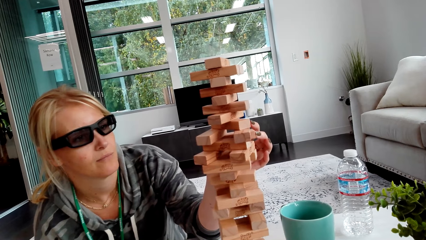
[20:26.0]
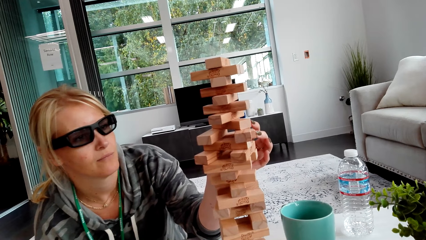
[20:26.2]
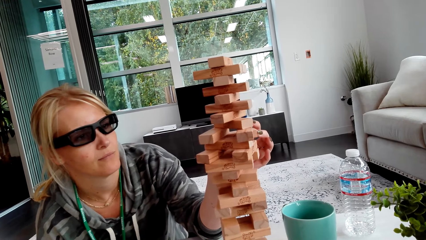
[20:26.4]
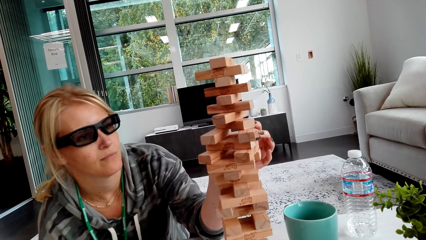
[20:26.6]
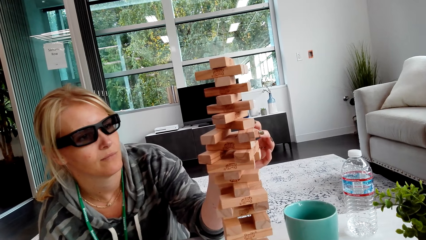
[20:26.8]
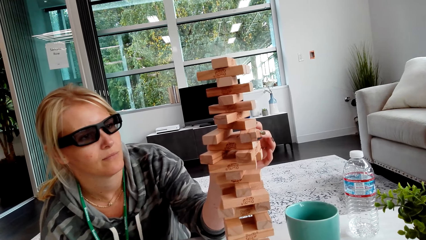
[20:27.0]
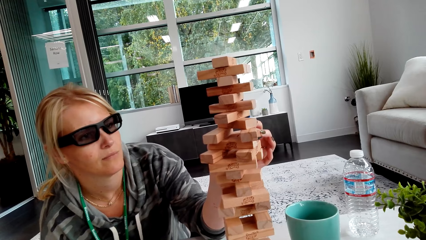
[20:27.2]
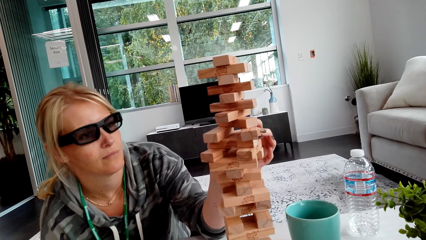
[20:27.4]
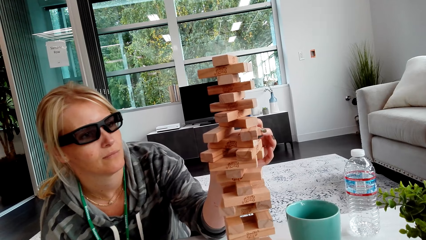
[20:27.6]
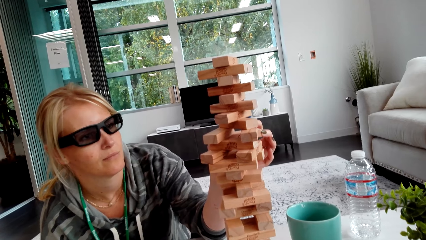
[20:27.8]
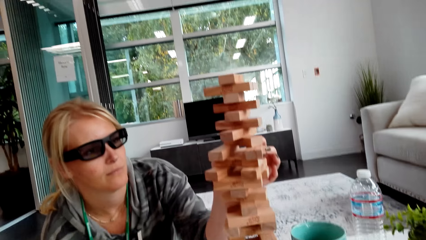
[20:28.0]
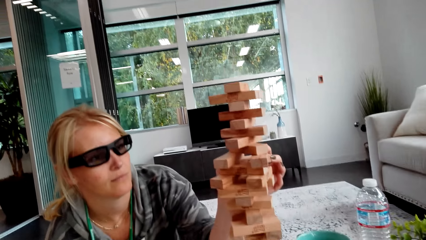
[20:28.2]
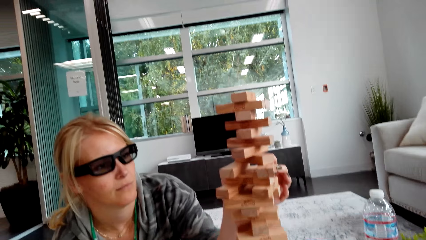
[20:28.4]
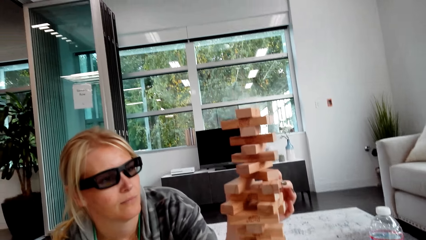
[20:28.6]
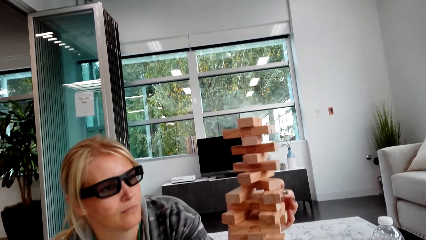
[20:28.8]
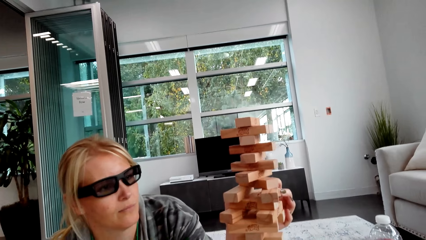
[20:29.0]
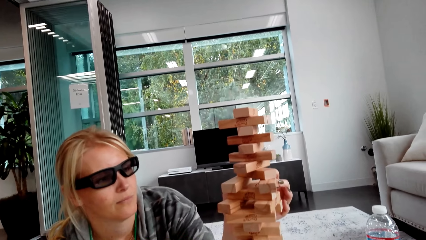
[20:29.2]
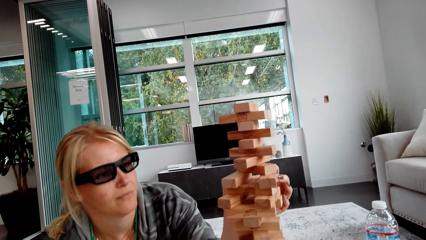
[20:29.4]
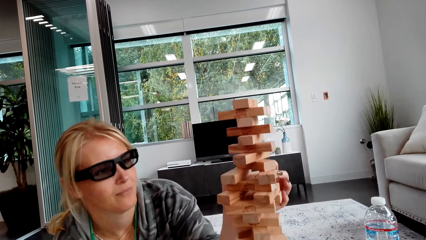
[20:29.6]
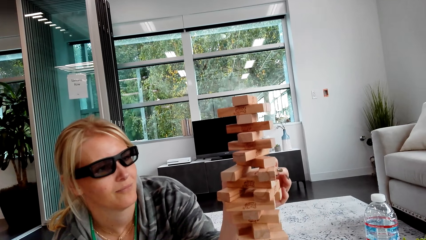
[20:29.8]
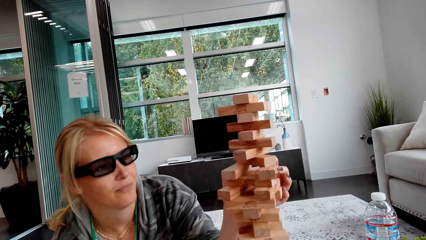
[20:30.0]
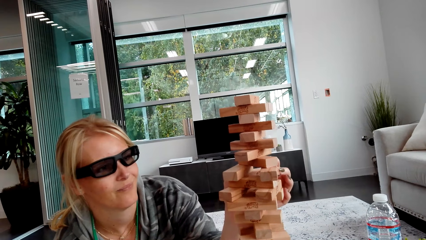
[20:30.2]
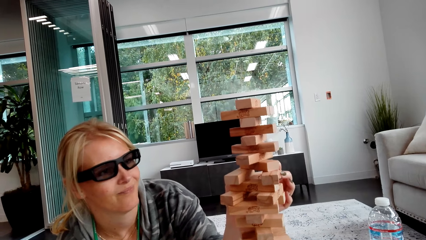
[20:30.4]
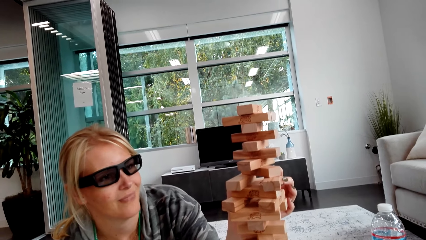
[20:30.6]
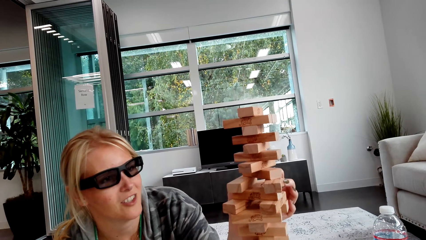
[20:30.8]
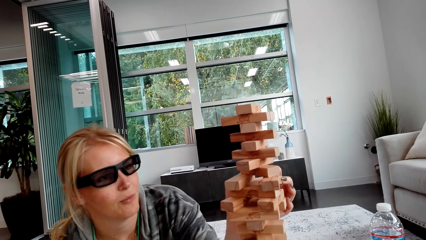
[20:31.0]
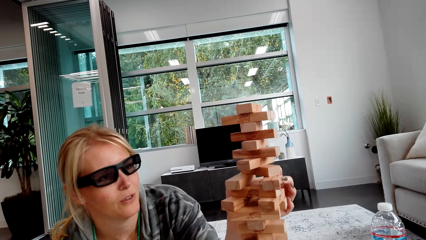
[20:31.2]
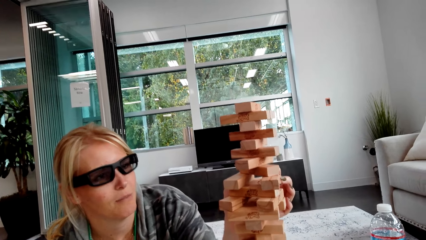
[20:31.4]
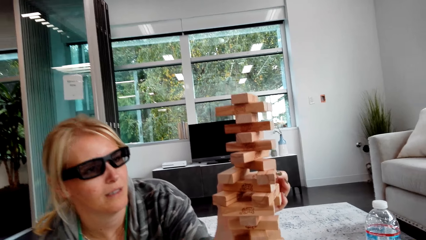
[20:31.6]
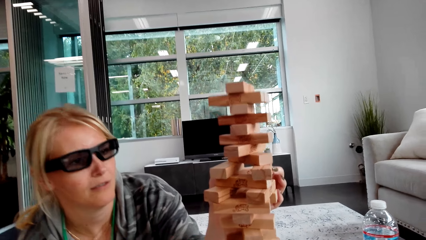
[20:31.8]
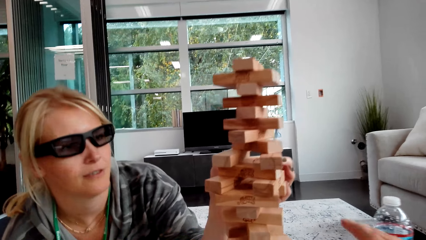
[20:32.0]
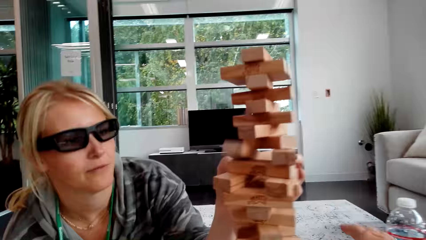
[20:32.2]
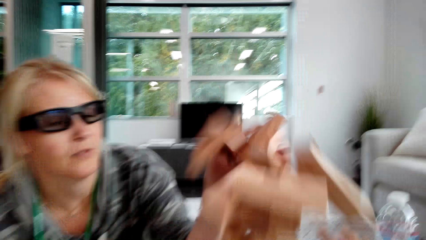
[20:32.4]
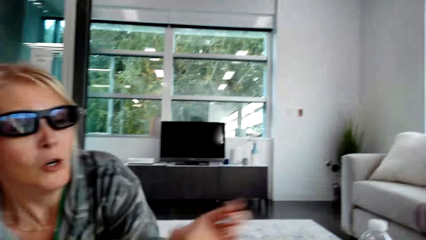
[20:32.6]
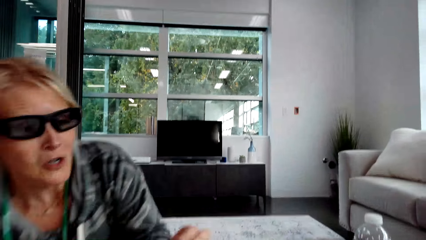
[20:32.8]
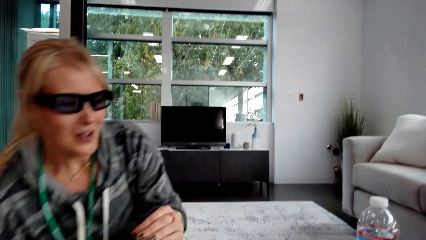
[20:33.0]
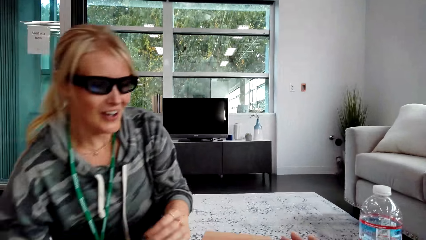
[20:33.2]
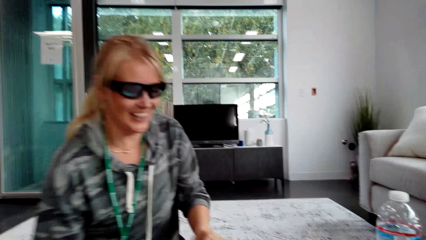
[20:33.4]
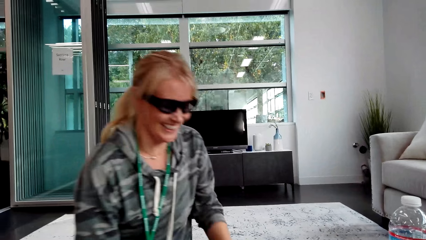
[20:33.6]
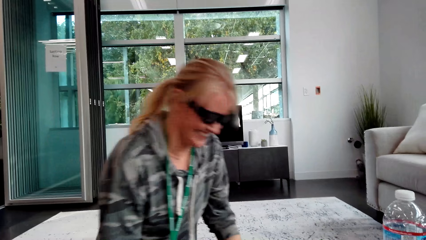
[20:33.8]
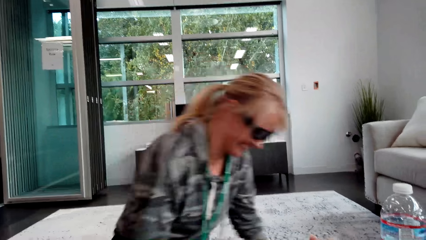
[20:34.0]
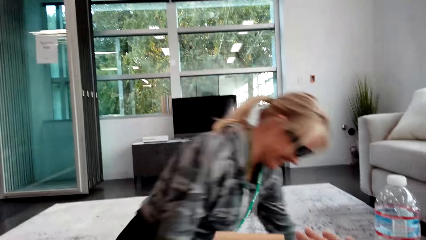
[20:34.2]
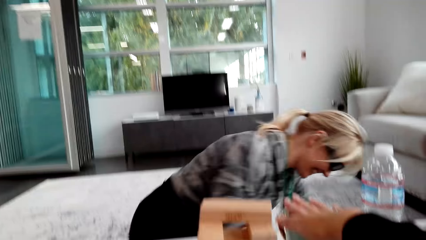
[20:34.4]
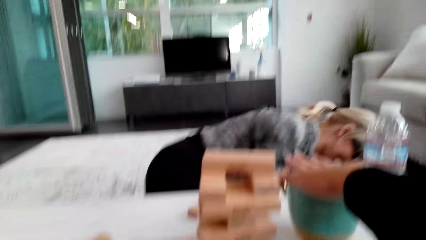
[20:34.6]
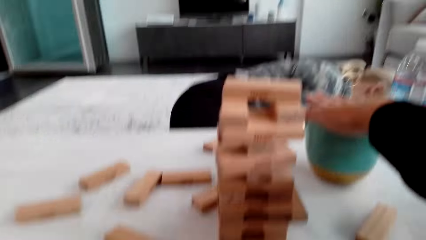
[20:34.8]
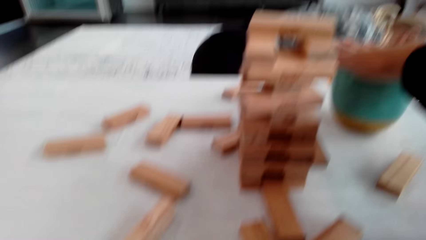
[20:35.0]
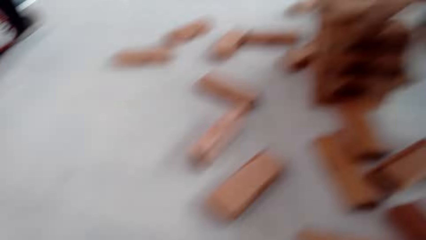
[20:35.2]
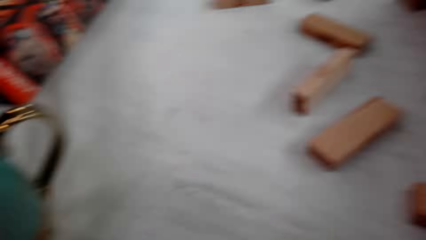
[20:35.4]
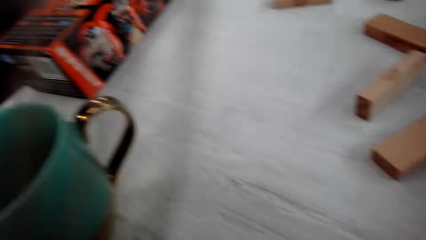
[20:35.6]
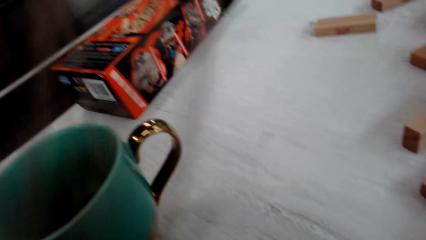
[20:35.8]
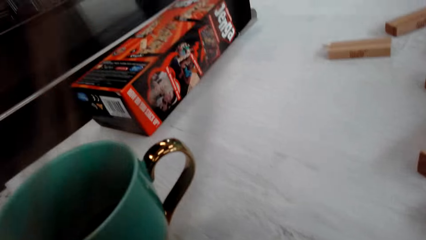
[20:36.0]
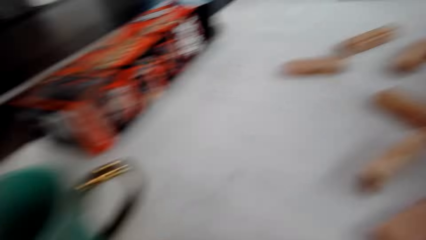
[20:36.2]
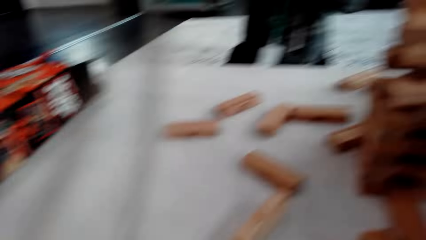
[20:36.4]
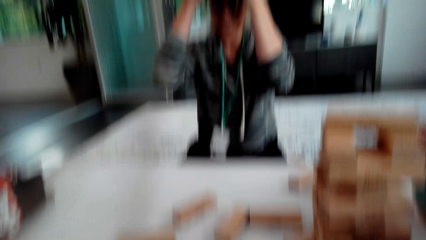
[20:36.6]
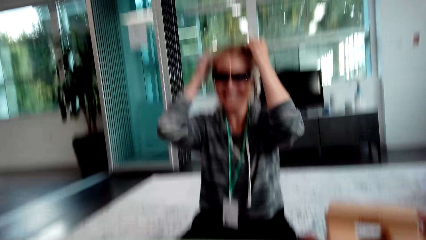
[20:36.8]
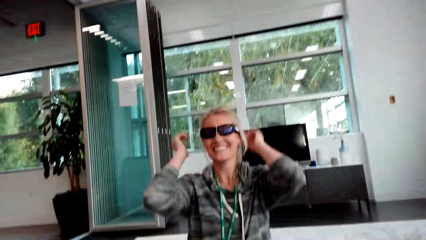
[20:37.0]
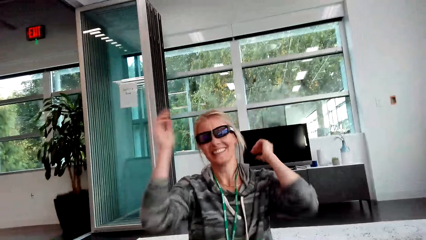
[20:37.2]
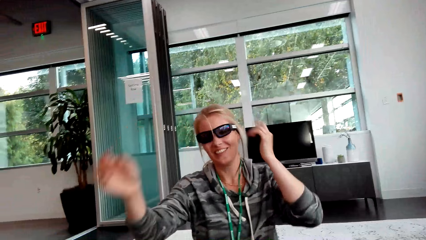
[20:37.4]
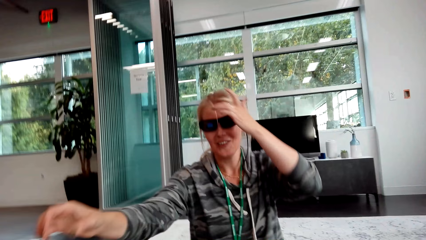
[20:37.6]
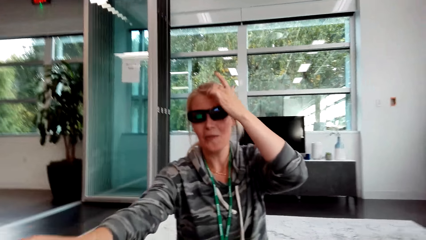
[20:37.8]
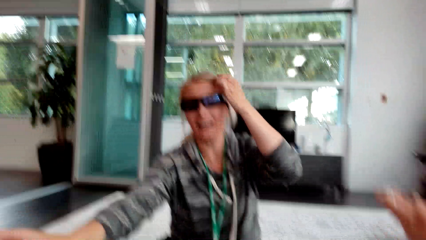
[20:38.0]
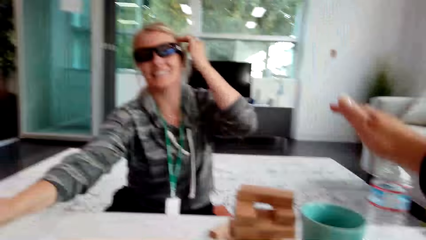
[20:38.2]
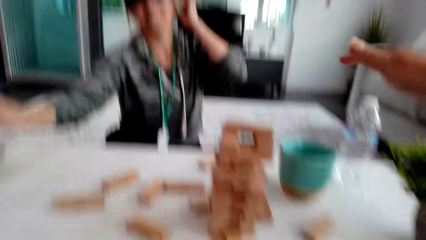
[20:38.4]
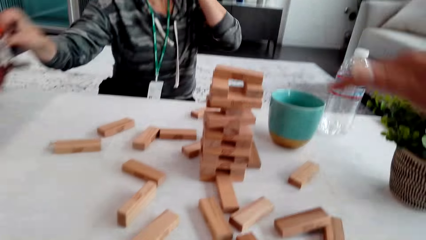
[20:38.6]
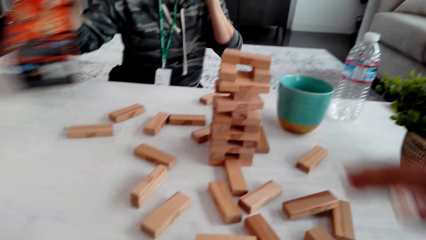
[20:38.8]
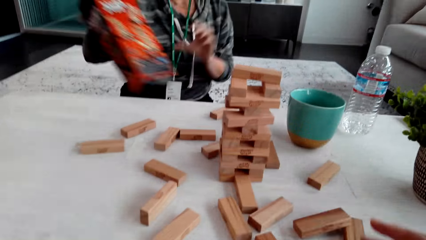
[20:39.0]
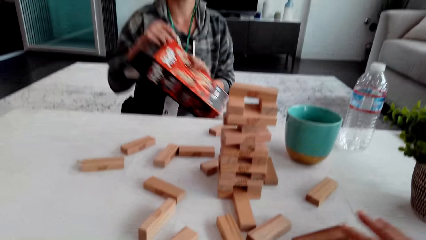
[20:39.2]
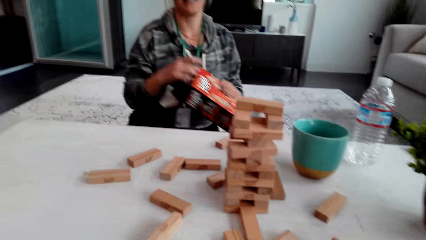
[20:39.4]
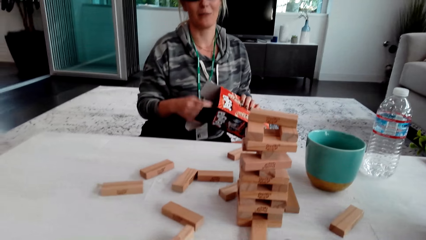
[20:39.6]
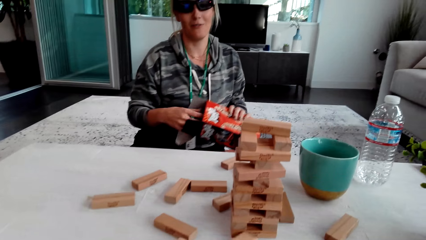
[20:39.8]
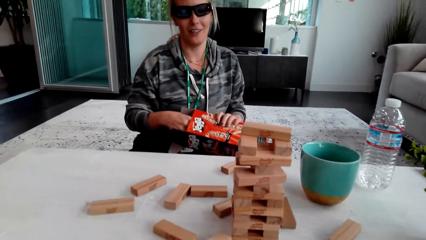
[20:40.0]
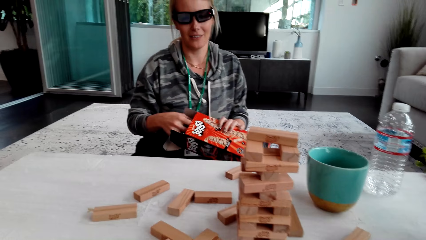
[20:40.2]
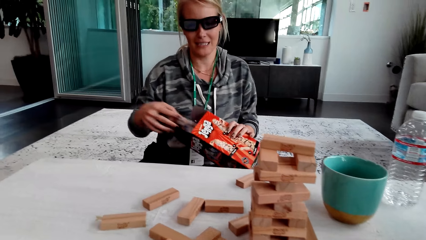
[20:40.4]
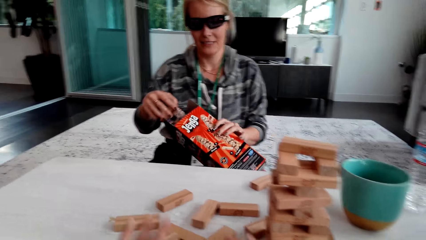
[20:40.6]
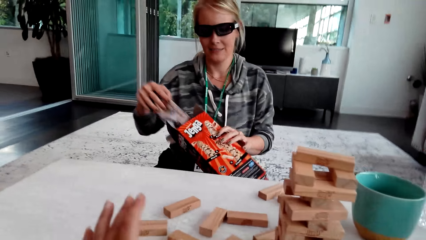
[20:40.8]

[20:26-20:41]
A woman talks, drops the woods and laughs. The woman bends down. The camera wearer looks around. The woman touches the hair. The camera wearer moves the hand. The woman picks up the box.
